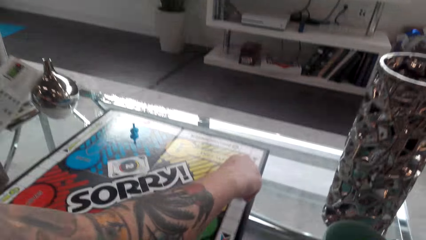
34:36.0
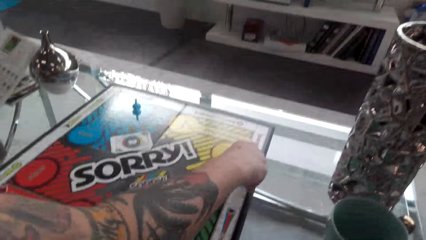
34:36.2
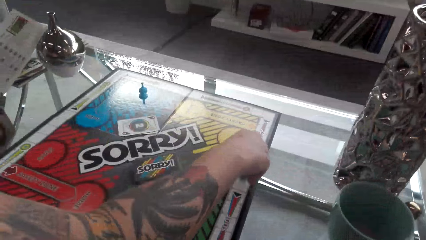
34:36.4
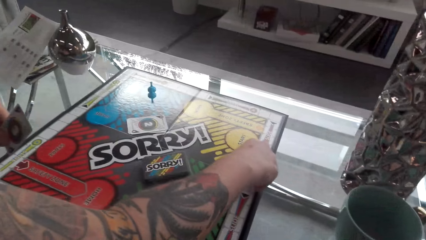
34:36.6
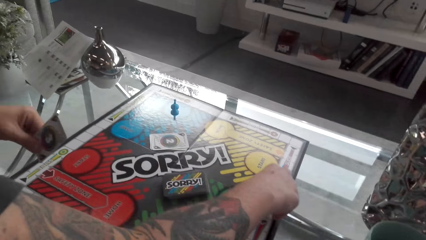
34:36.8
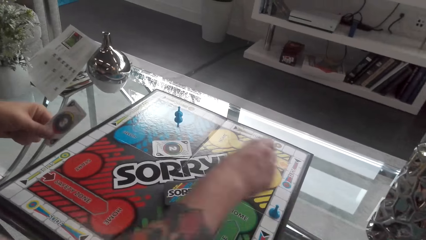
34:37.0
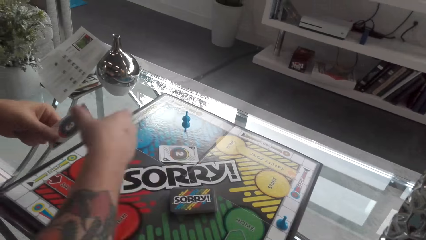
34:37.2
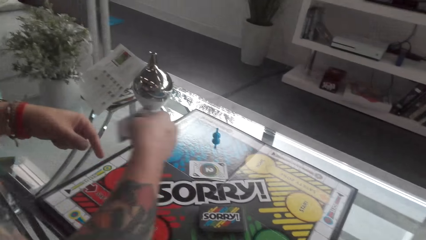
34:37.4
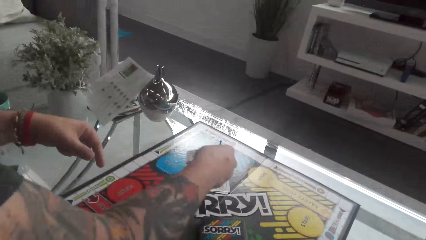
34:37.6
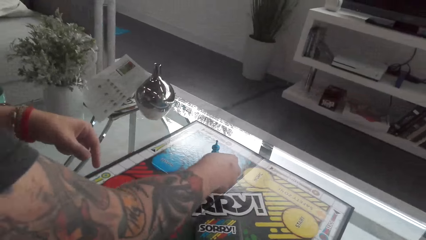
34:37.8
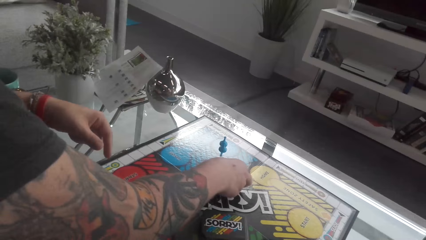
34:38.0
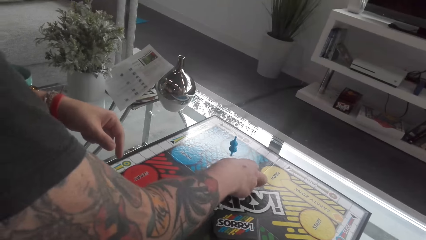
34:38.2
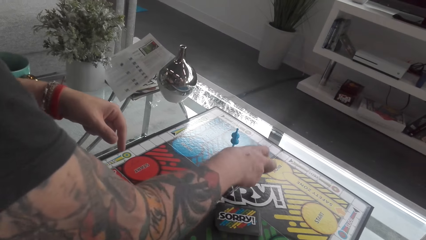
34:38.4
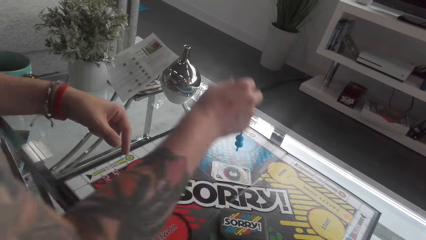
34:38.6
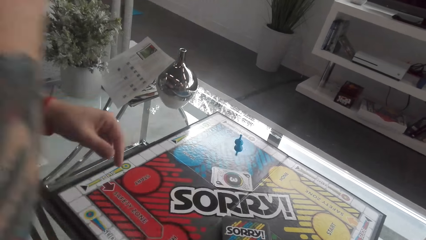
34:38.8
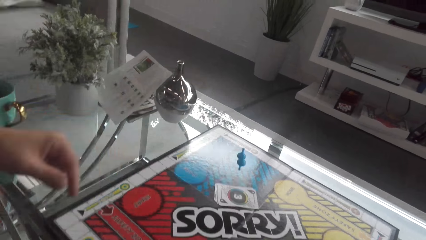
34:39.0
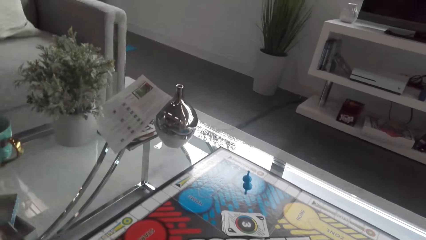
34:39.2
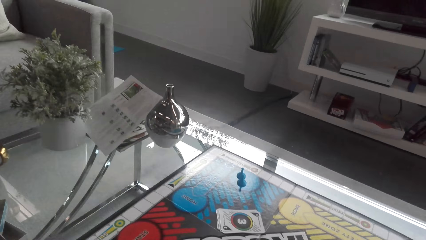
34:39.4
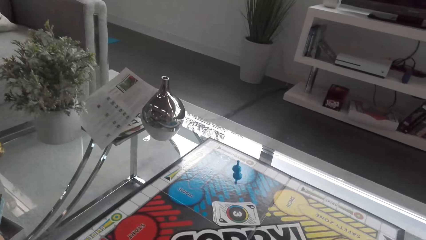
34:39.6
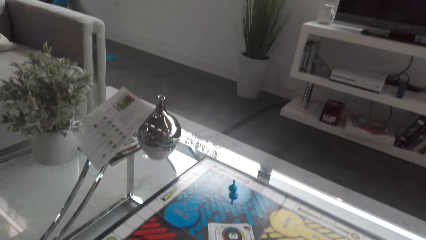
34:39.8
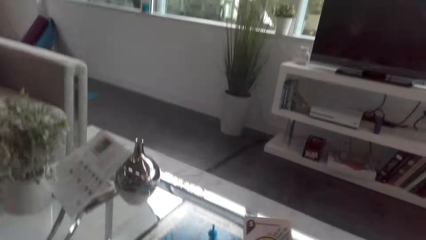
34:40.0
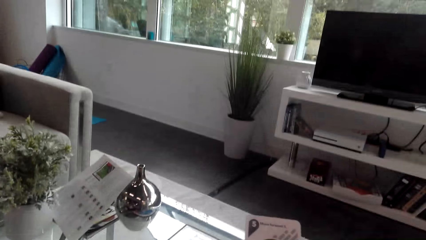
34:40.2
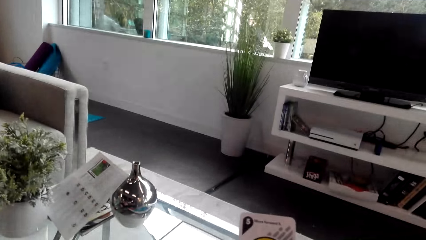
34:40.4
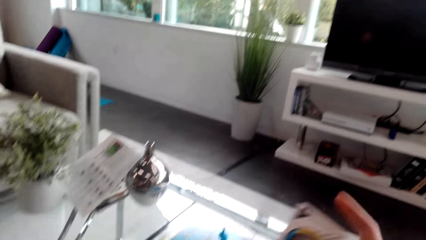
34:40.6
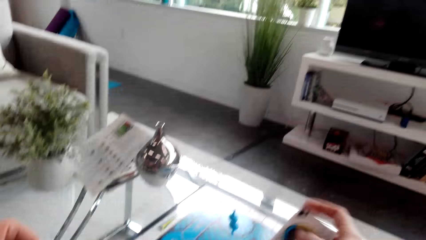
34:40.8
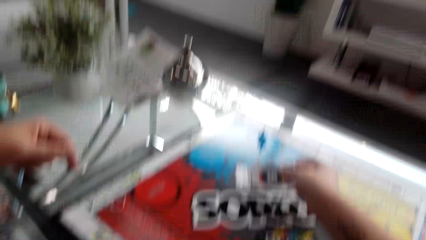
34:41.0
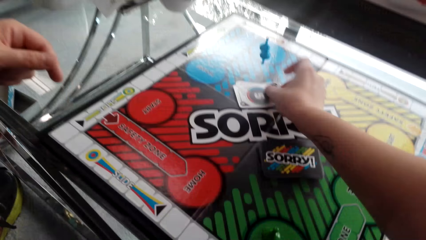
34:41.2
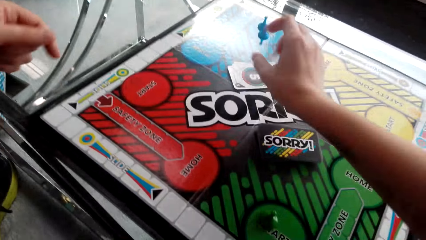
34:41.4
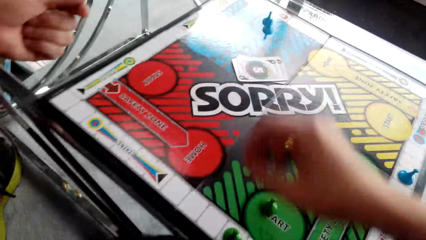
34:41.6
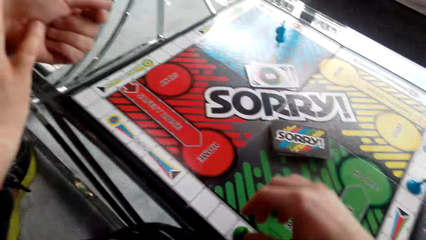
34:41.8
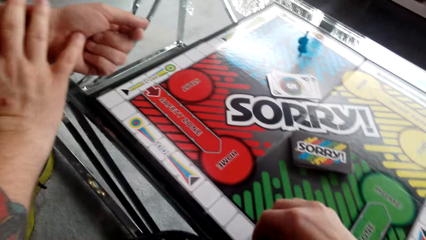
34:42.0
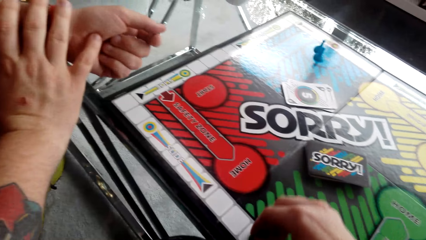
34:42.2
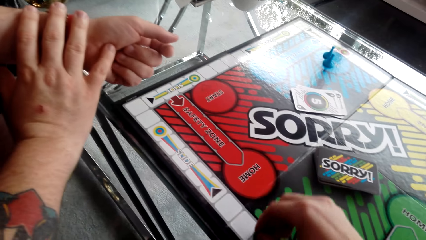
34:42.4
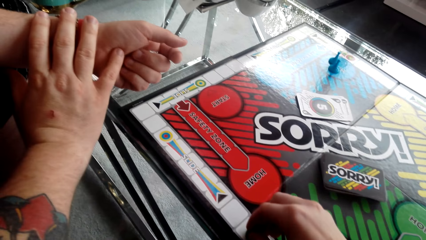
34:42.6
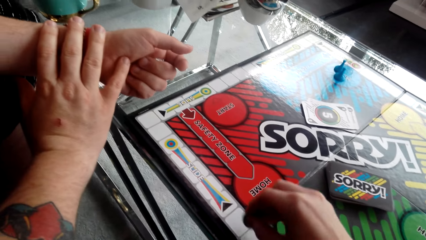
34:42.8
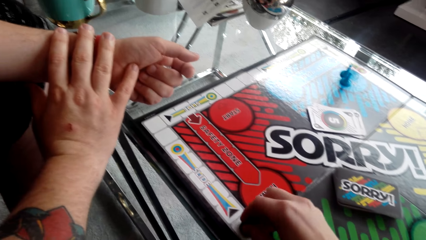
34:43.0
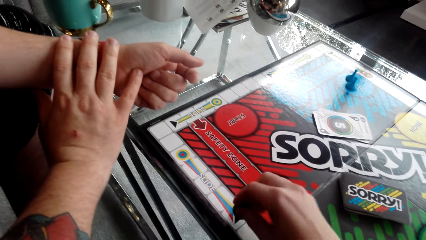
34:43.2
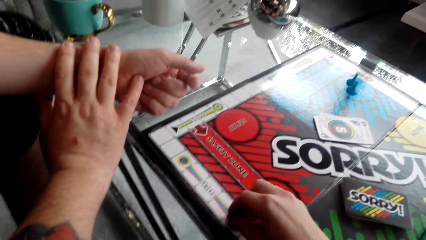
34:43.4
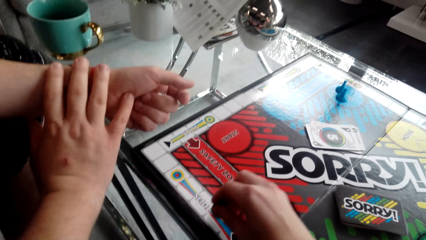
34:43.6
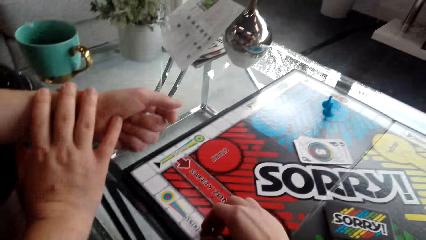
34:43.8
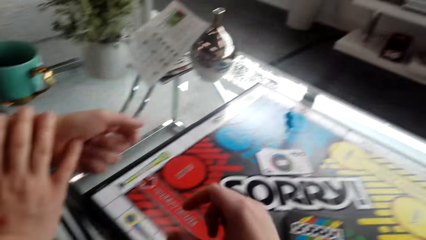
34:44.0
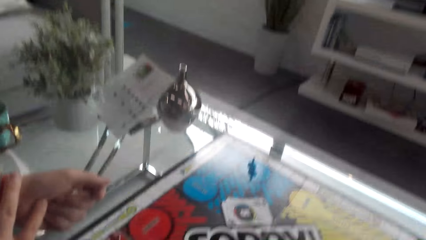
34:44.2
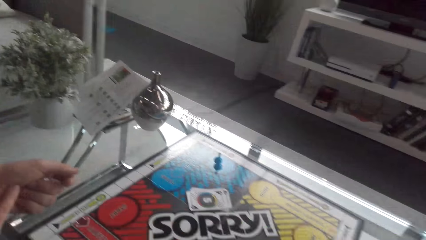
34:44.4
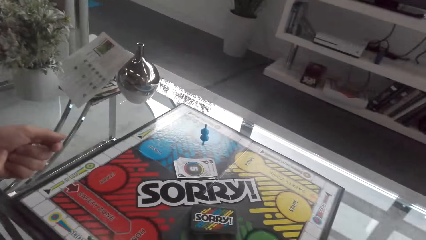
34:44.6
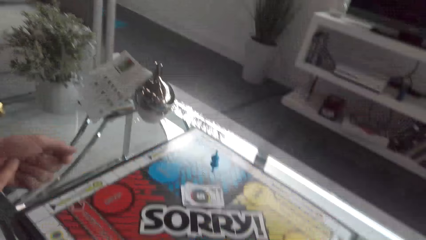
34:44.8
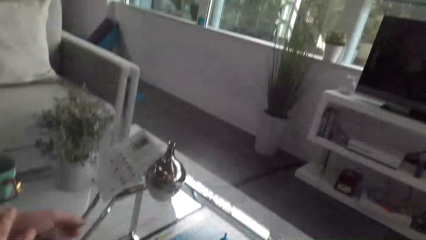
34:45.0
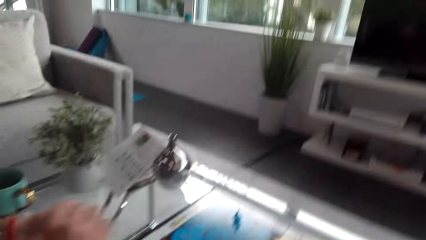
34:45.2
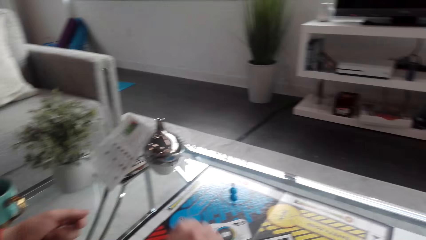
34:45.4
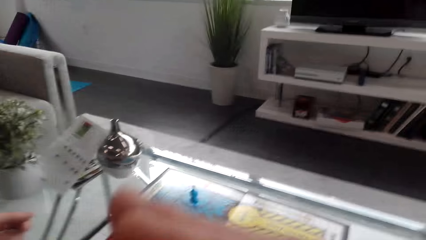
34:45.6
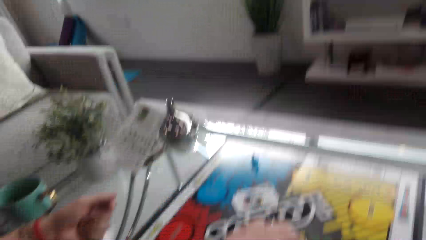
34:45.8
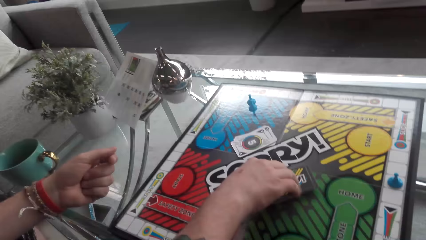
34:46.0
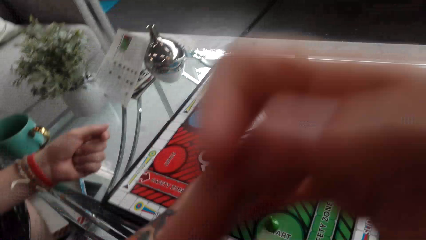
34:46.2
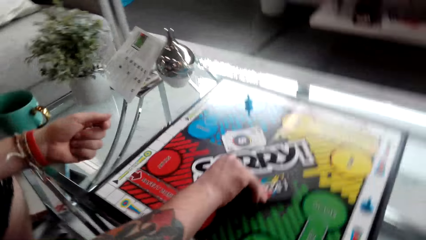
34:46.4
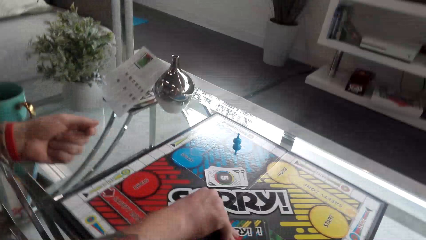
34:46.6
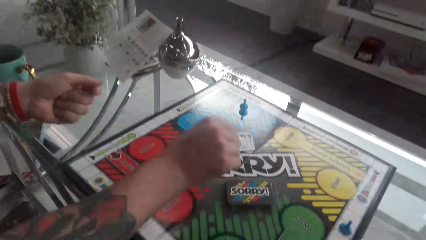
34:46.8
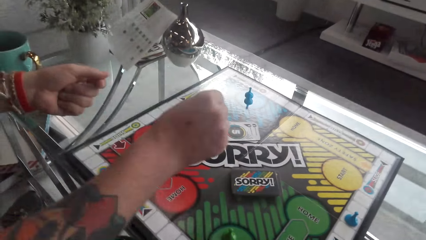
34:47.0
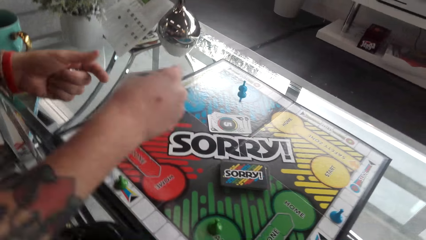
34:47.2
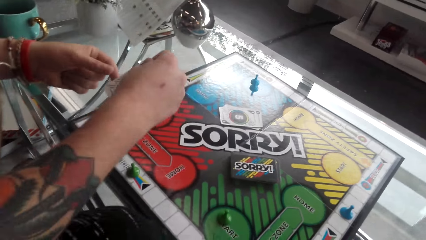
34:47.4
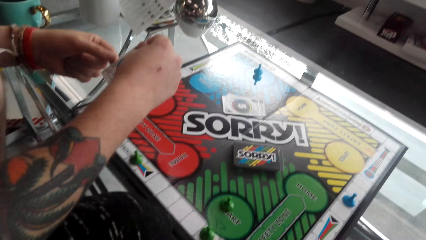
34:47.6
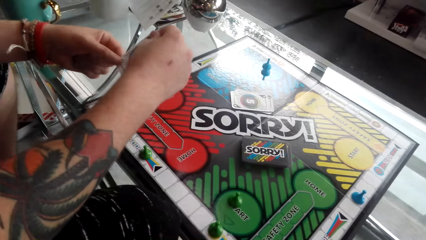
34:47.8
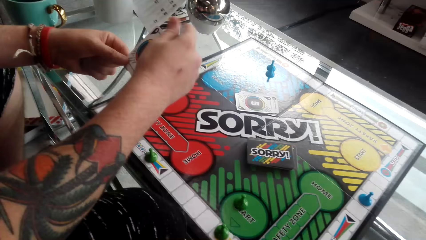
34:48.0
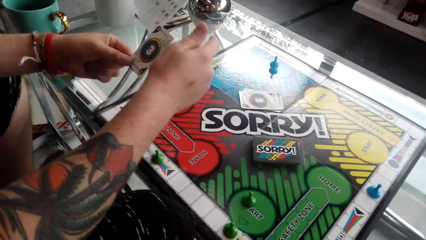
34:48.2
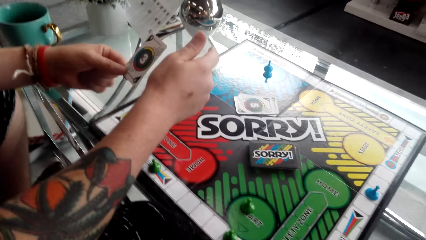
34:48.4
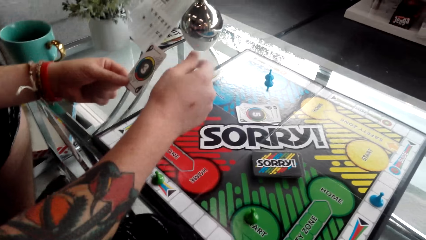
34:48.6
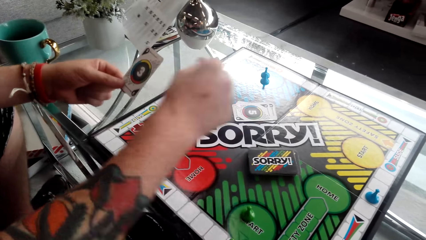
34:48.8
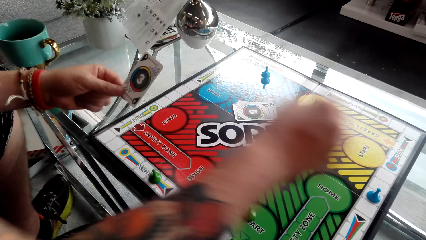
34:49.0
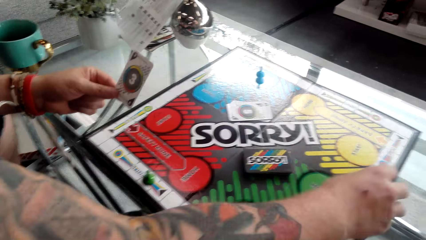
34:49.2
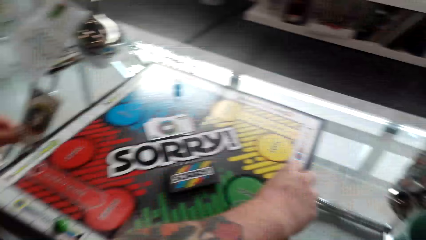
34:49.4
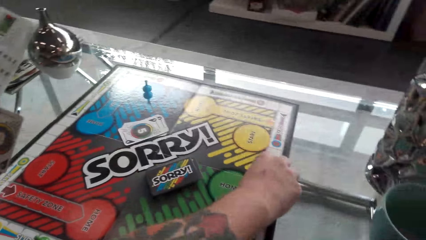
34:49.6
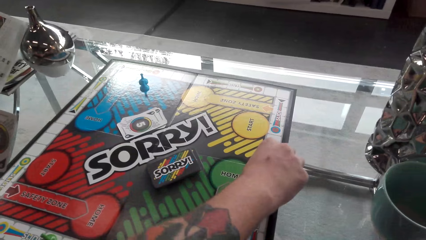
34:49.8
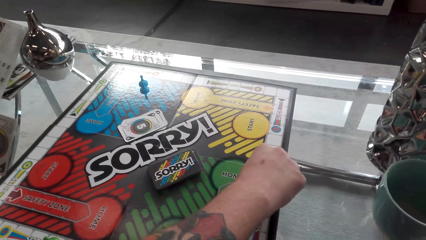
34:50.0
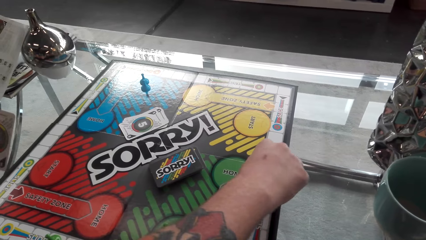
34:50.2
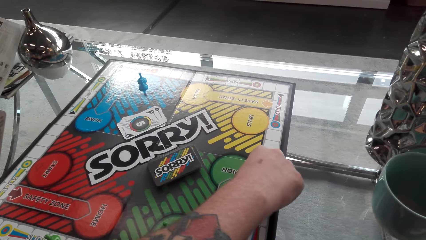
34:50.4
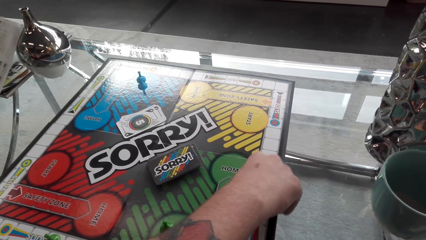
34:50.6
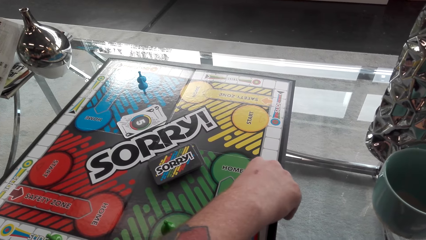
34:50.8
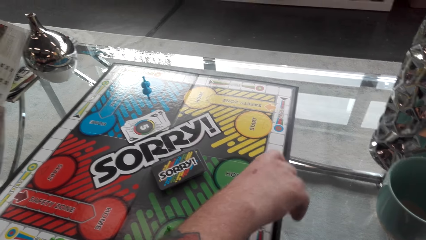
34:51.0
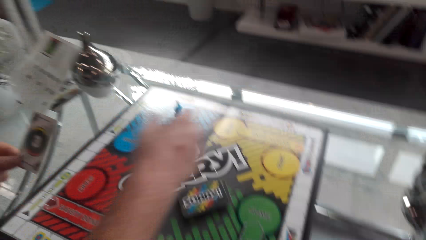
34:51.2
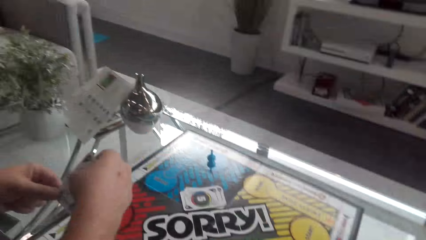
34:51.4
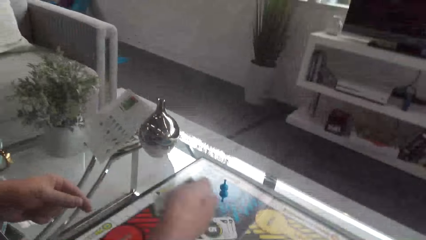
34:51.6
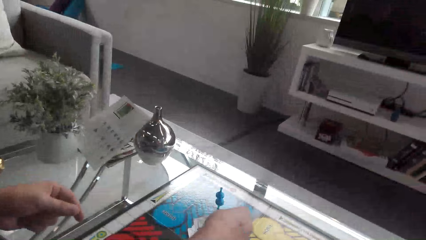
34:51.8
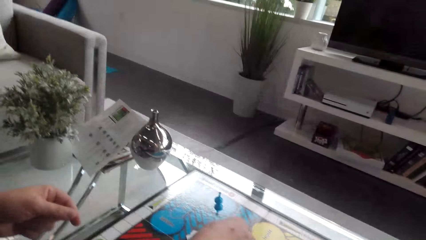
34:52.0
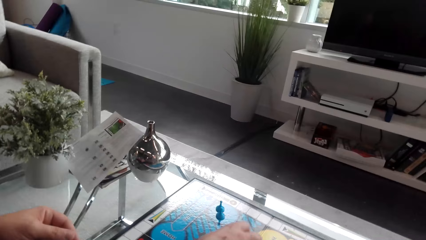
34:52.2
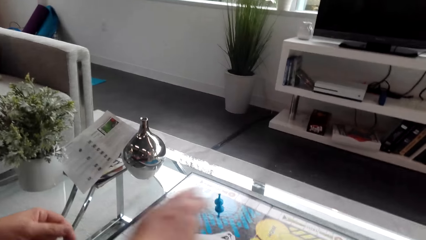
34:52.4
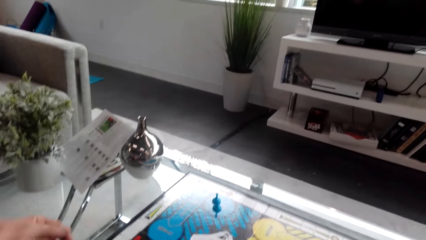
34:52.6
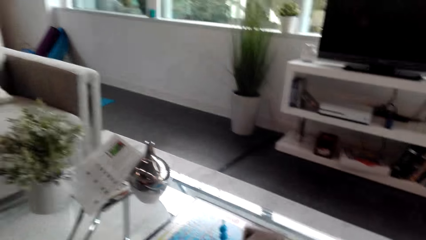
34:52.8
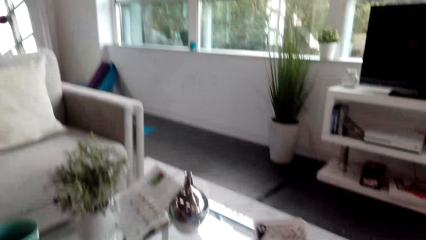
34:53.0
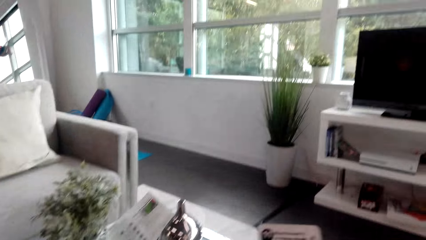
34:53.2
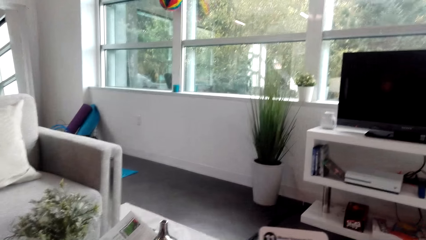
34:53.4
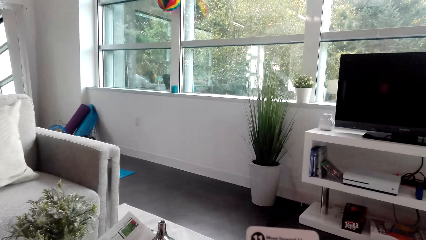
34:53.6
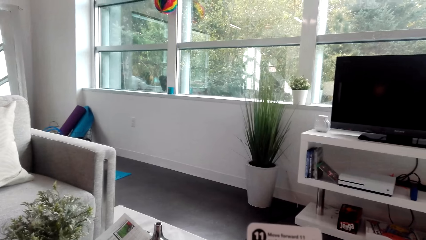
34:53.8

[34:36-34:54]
A man picks up the cards. The man moves the token on the board and plays the game. The camera wearer puts the cards on the table. The man puts the card on top of other cards. The camera wearer looks at the game. They converse with the man. They put the card on top of other cards. They move the token on the board and play the game. The man picks up the cards, looks at the cards, and converses. The man moves the token on the board and plays the game. The man puts the card on top of other cards on the table.
